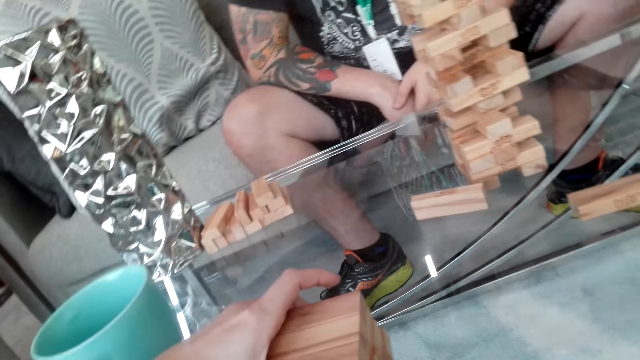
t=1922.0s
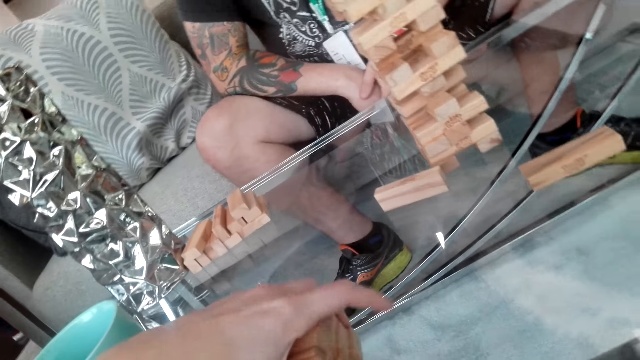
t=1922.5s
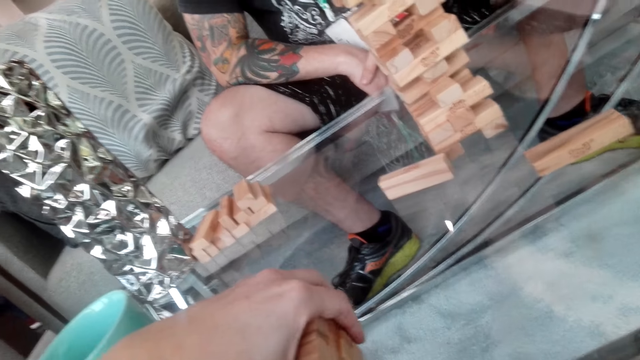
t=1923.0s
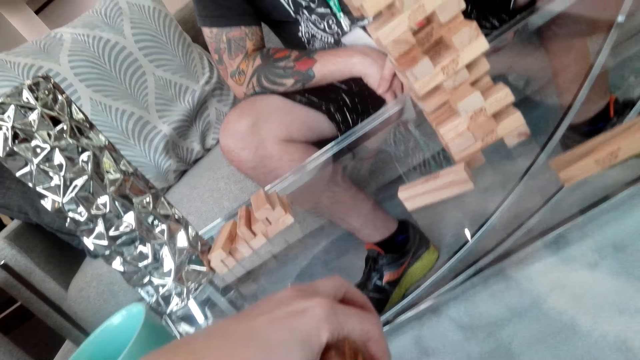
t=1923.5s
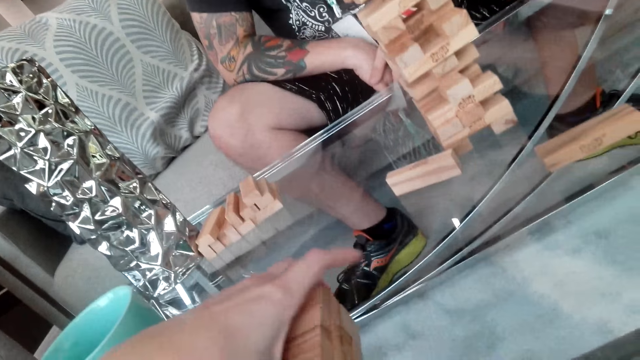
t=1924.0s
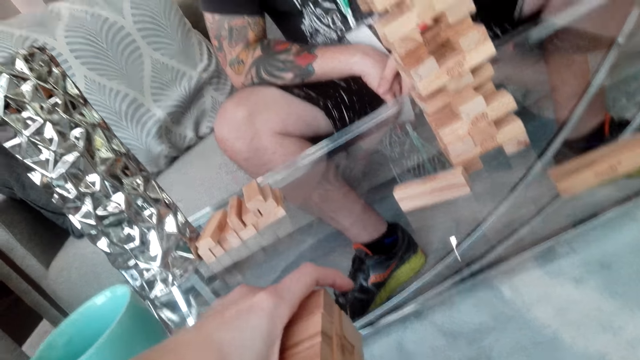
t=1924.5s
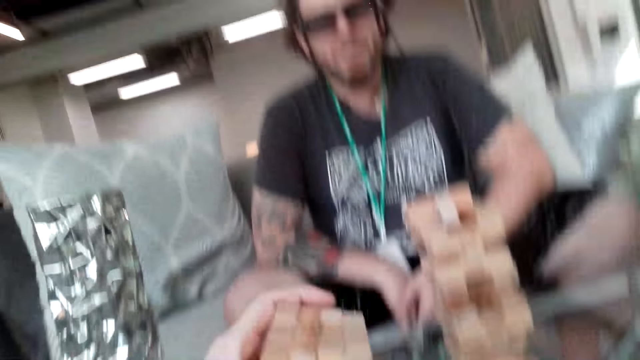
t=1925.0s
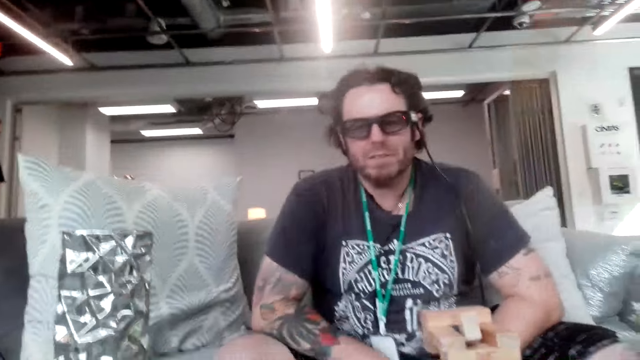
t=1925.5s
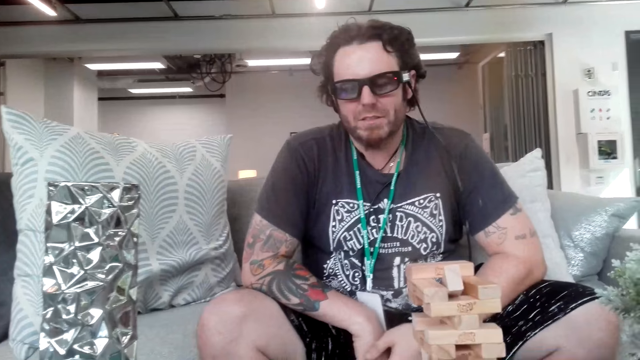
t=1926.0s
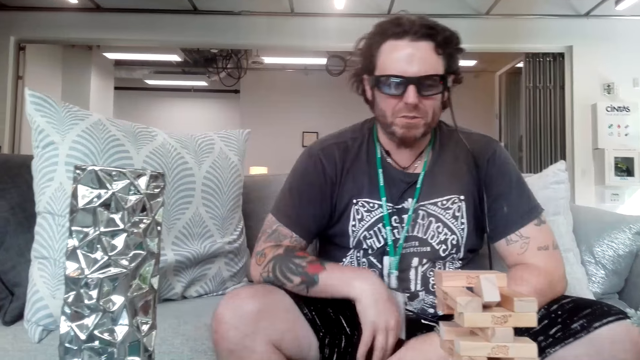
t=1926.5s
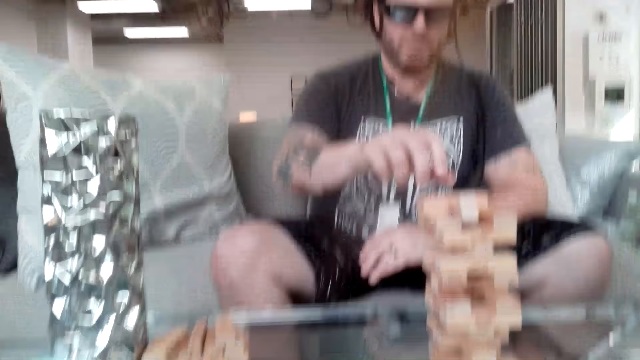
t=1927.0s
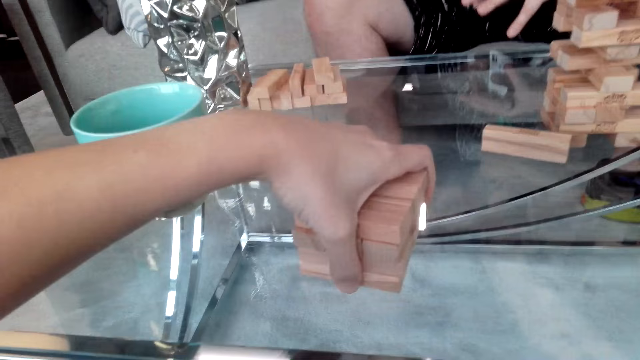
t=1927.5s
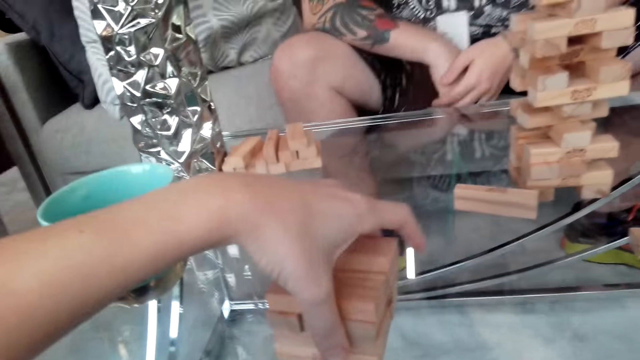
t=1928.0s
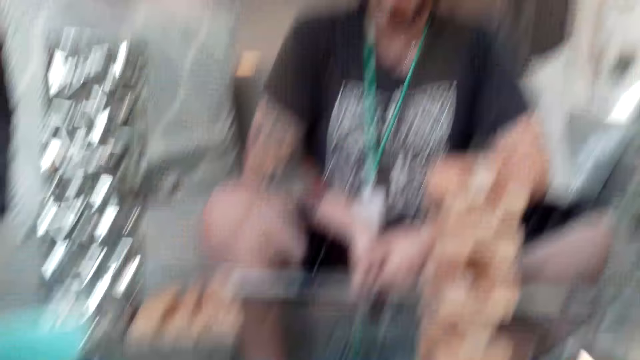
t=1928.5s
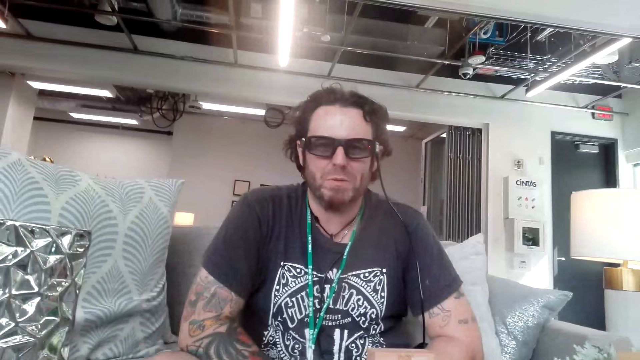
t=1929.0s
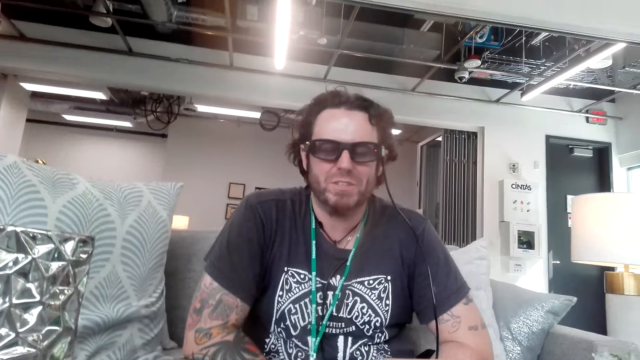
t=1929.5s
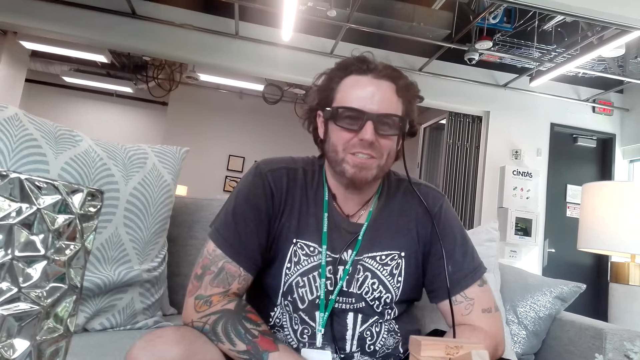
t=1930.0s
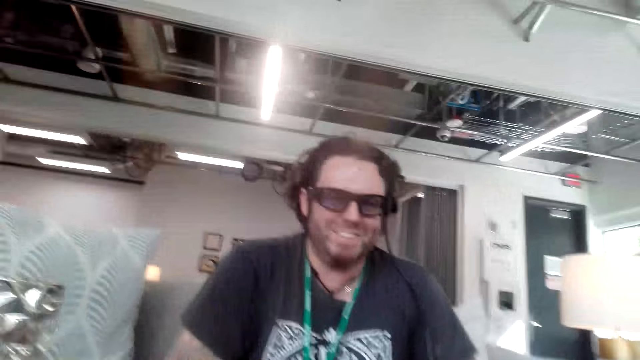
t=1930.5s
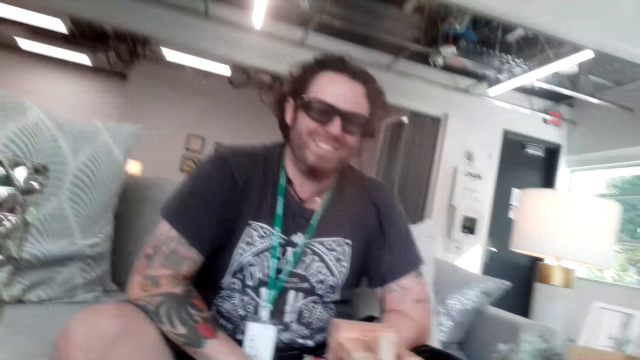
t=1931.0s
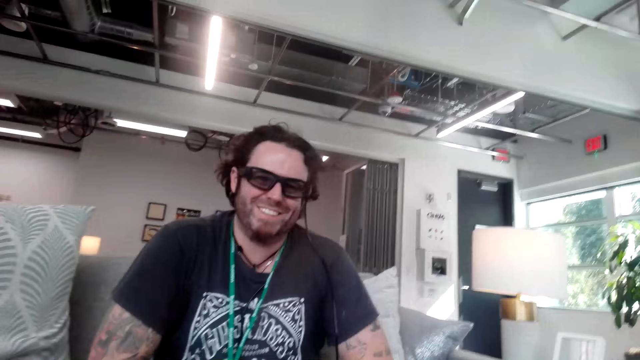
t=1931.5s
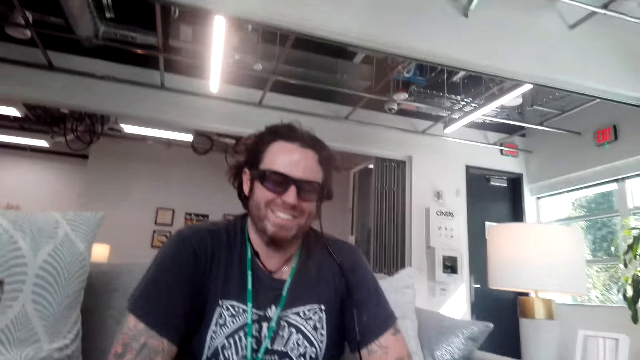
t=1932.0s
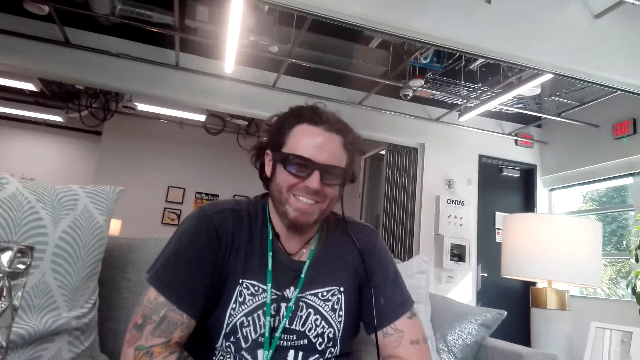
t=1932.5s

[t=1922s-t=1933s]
The camera wearer touches the blocks on the table. They talk to a man.

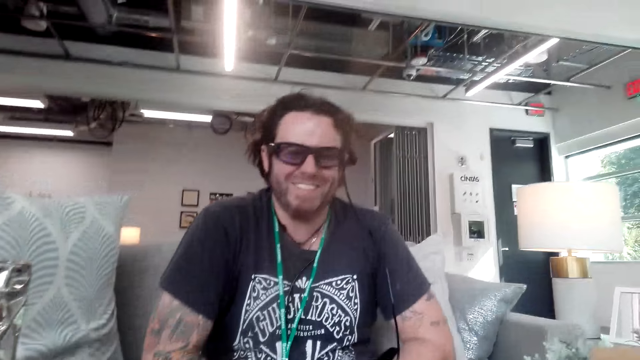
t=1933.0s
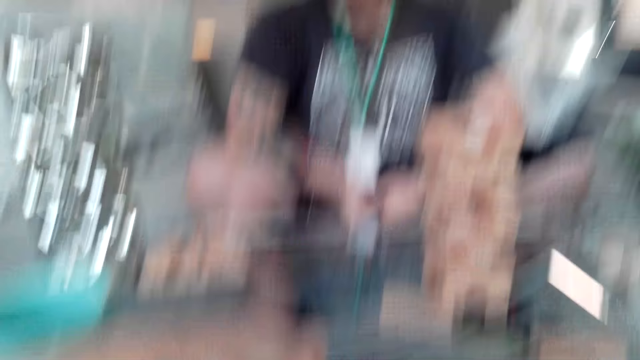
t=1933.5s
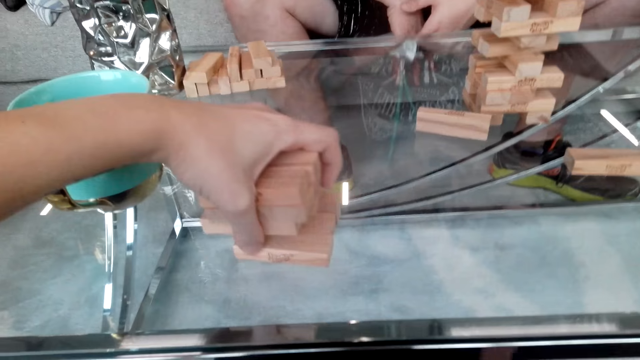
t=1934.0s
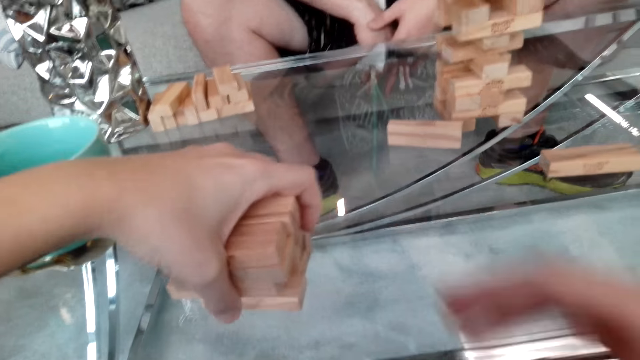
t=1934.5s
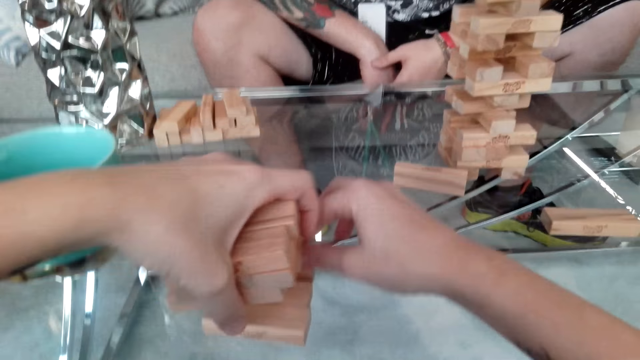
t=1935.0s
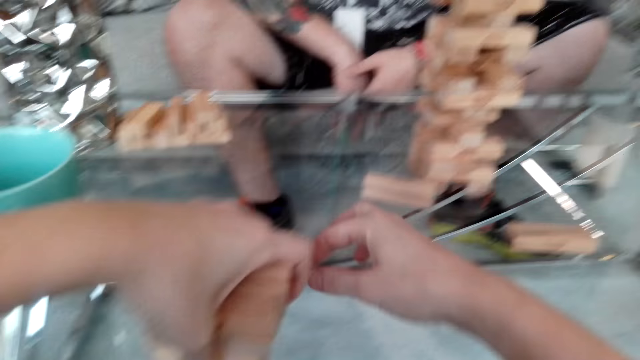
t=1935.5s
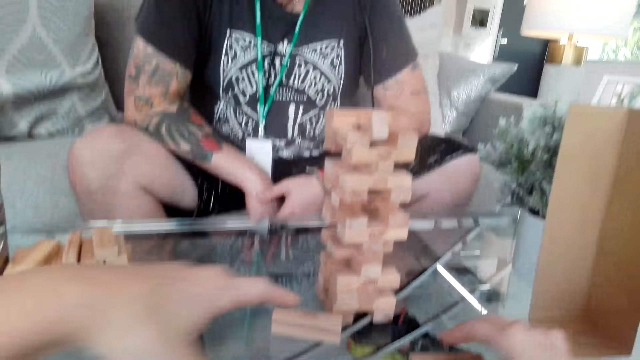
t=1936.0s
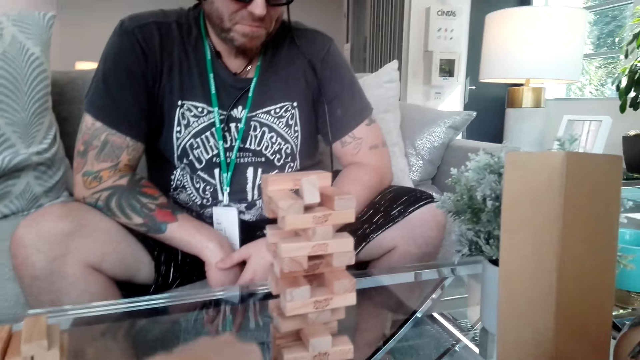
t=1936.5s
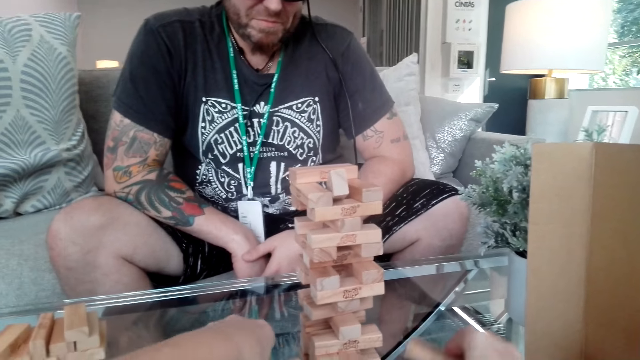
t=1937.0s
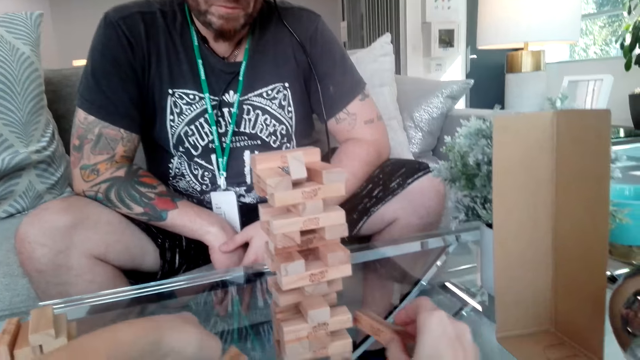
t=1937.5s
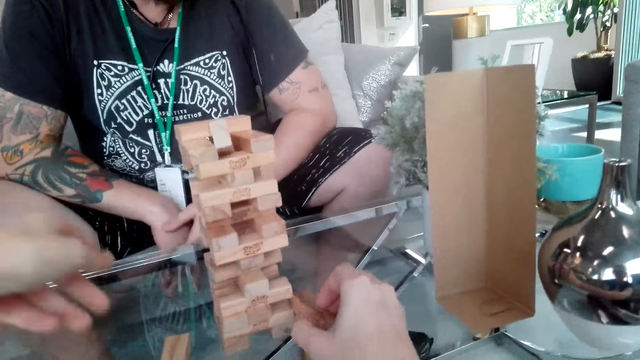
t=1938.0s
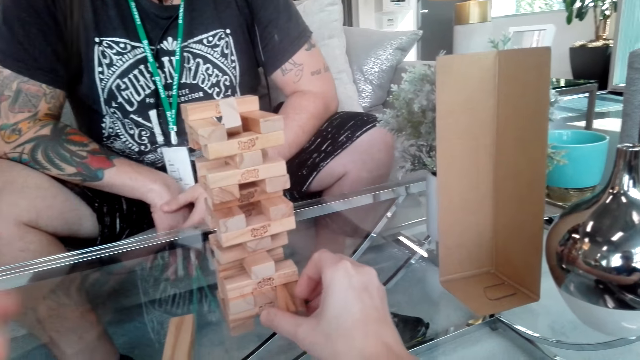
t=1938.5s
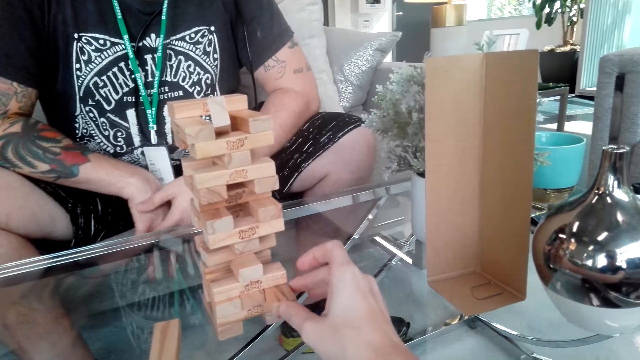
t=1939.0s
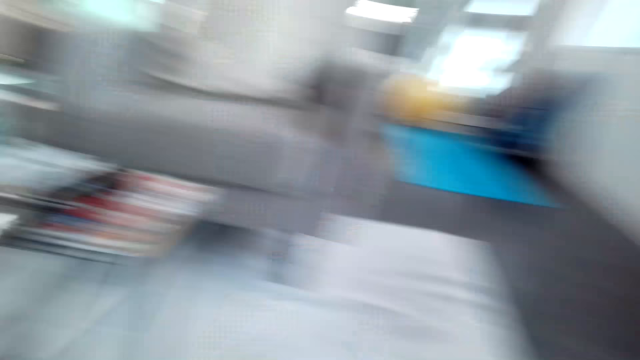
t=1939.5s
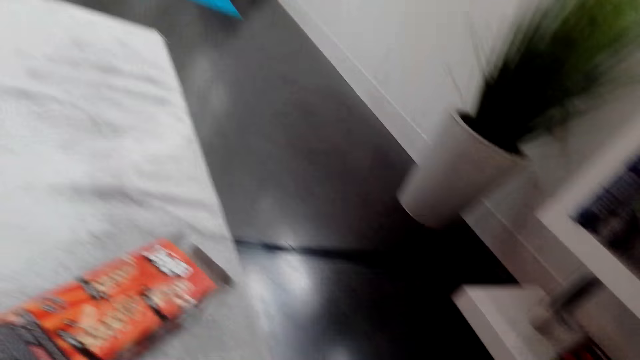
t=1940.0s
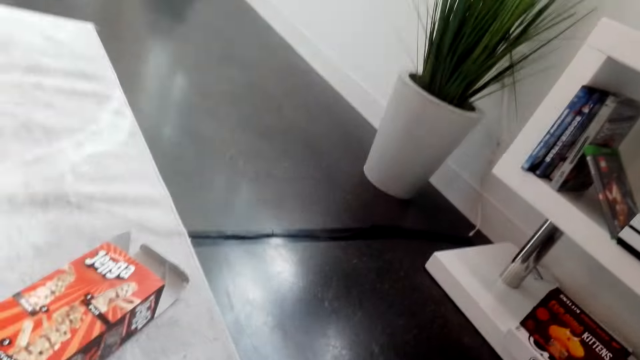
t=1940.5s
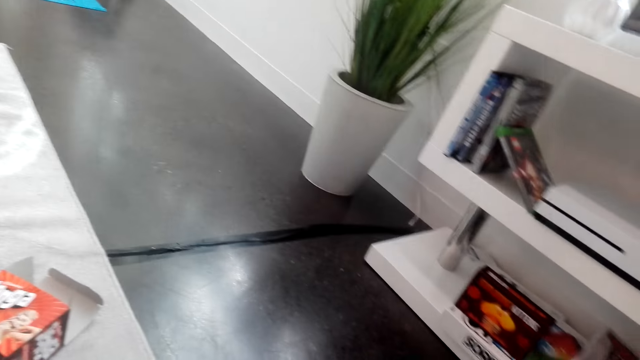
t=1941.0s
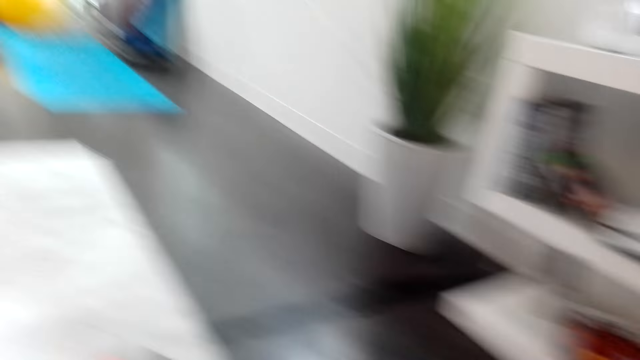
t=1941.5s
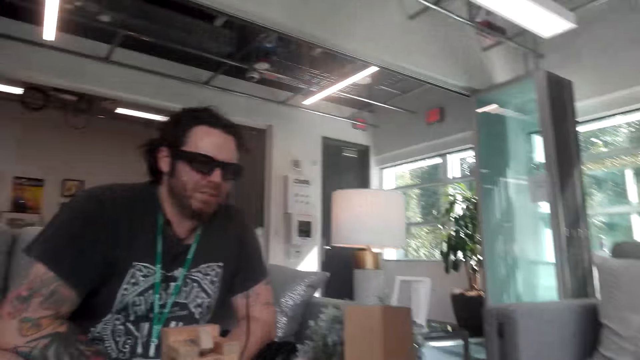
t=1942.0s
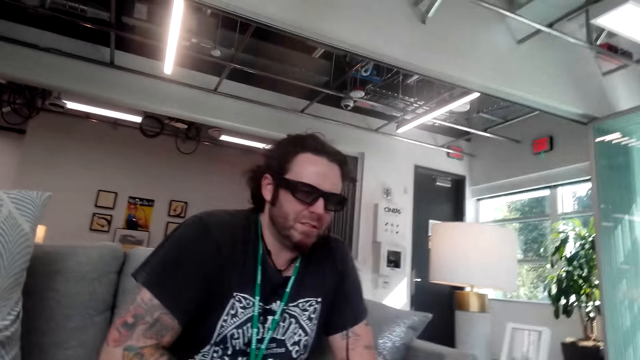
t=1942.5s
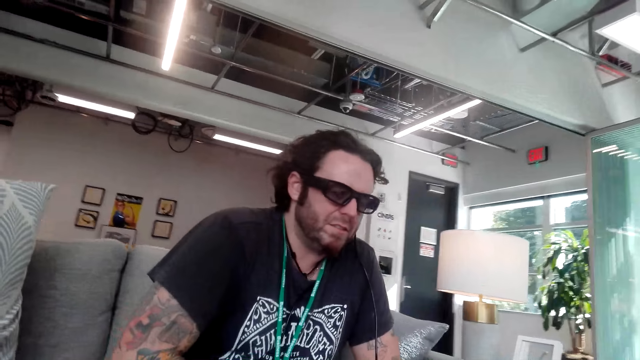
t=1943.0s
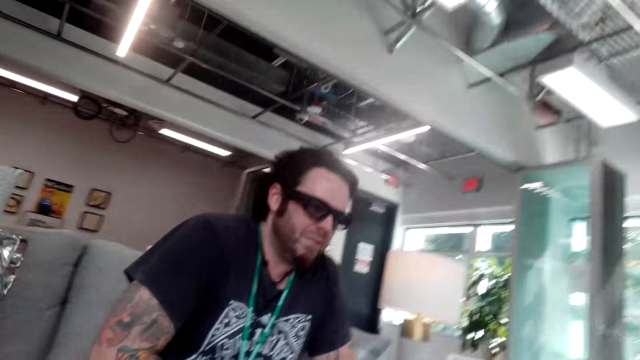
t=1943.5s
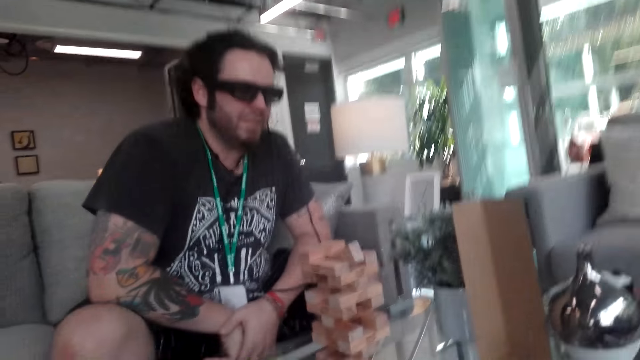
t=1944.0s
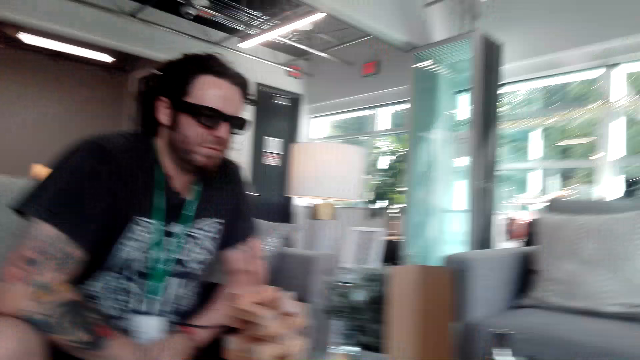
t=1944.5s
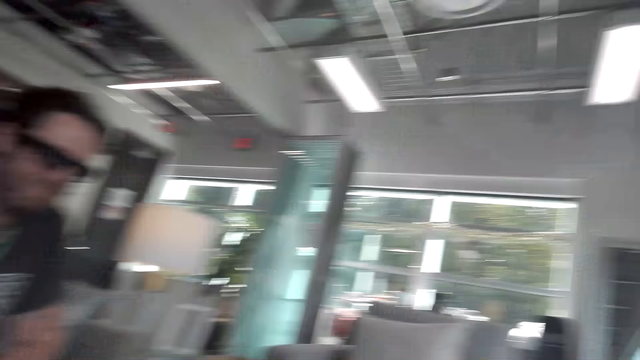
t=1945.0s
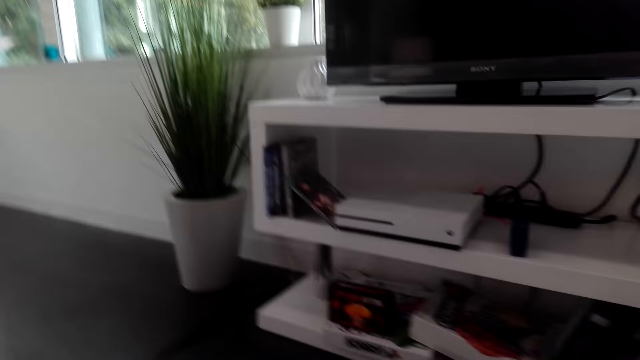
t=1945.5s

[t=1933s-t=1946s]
The camera wearer aligns the pieces of wood. They fix the blocks on the jenga. They talk to a man.
